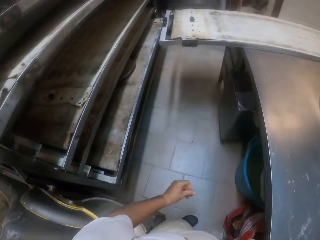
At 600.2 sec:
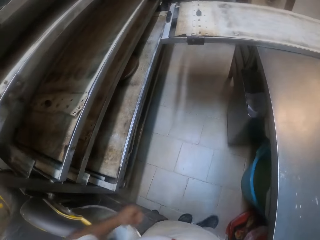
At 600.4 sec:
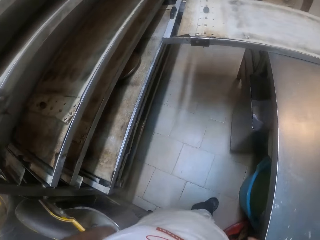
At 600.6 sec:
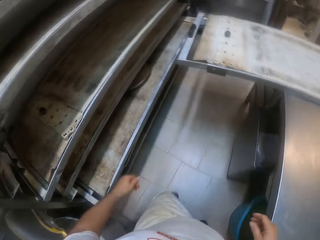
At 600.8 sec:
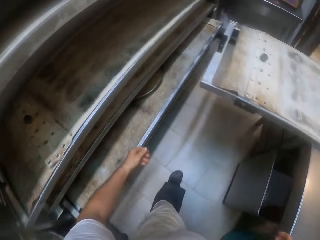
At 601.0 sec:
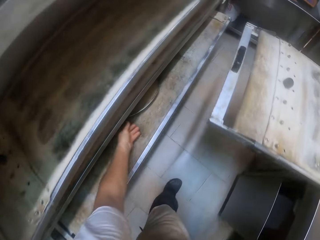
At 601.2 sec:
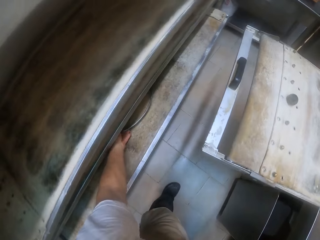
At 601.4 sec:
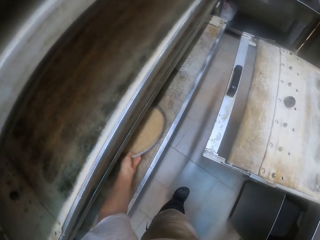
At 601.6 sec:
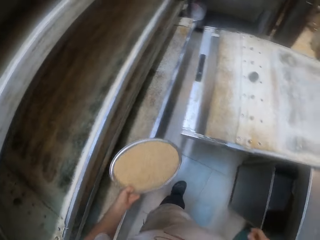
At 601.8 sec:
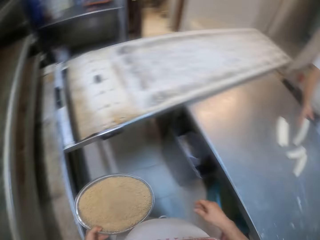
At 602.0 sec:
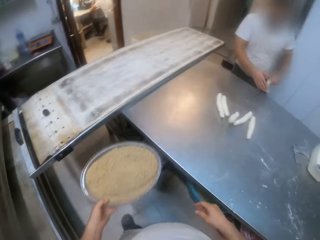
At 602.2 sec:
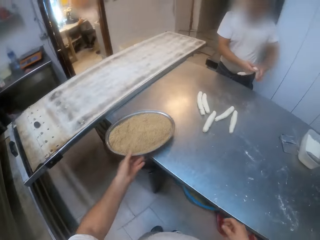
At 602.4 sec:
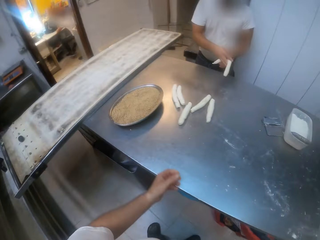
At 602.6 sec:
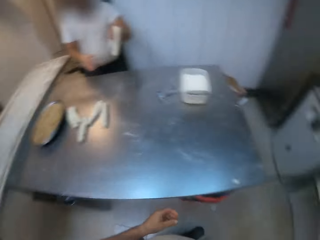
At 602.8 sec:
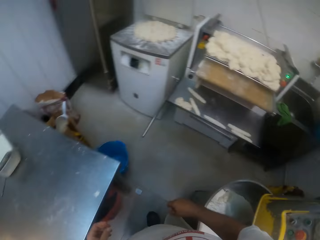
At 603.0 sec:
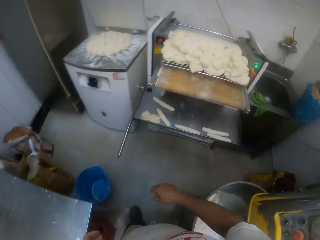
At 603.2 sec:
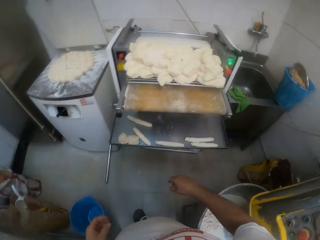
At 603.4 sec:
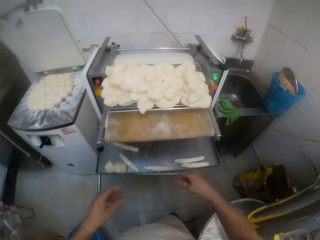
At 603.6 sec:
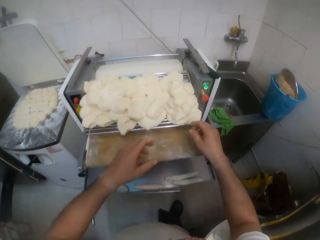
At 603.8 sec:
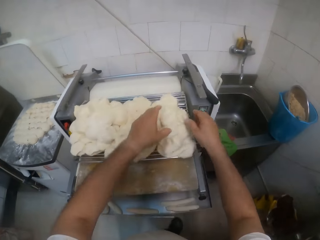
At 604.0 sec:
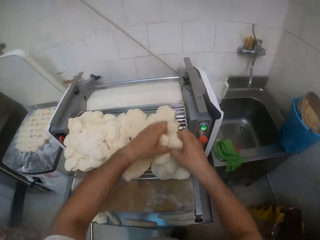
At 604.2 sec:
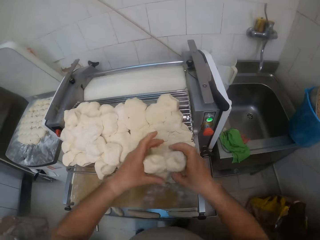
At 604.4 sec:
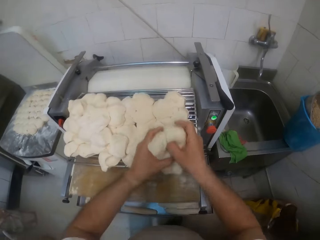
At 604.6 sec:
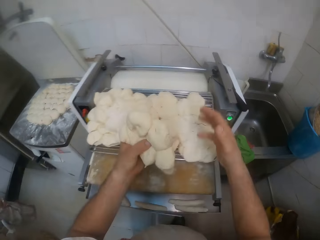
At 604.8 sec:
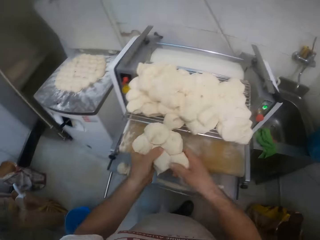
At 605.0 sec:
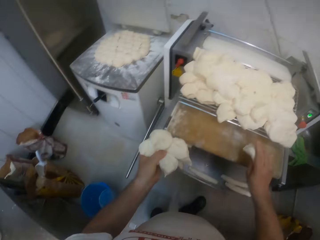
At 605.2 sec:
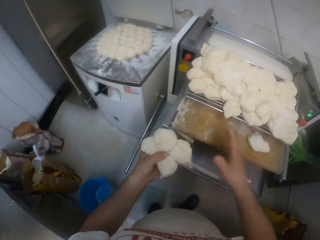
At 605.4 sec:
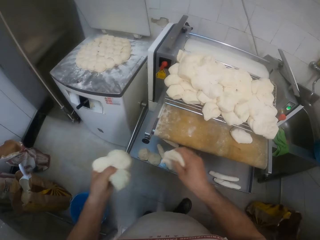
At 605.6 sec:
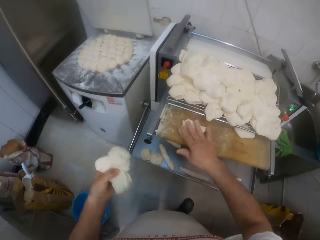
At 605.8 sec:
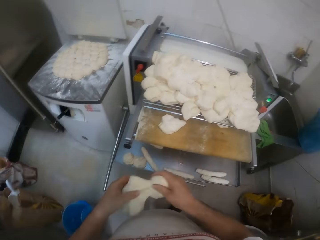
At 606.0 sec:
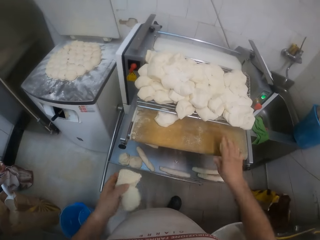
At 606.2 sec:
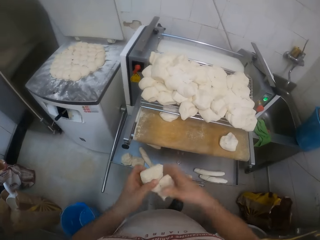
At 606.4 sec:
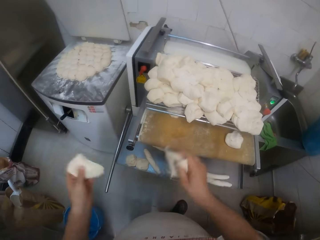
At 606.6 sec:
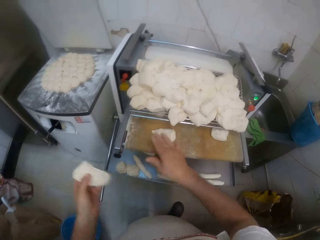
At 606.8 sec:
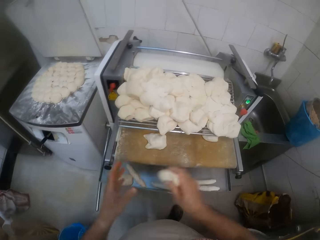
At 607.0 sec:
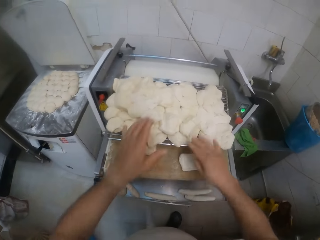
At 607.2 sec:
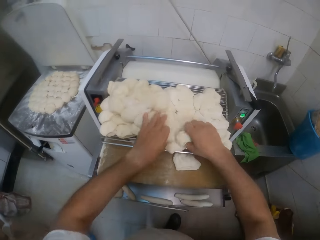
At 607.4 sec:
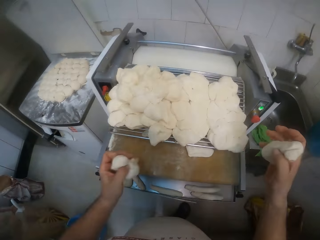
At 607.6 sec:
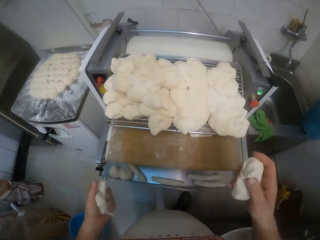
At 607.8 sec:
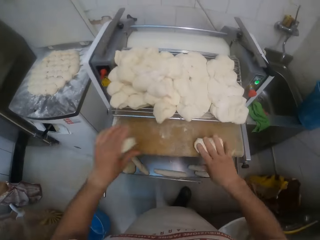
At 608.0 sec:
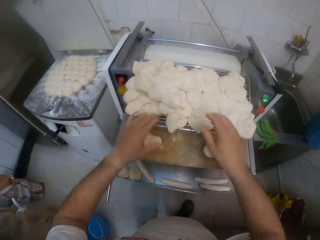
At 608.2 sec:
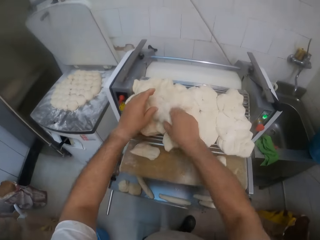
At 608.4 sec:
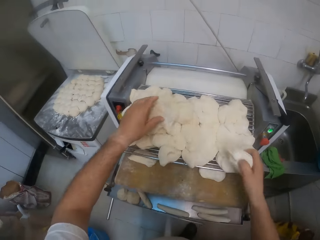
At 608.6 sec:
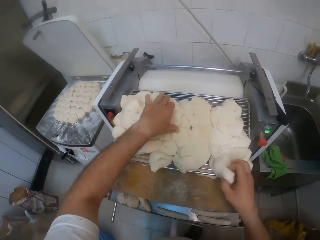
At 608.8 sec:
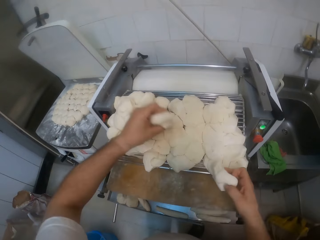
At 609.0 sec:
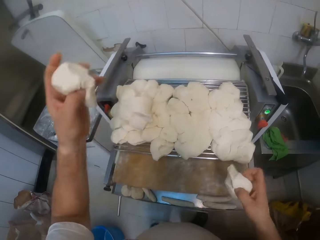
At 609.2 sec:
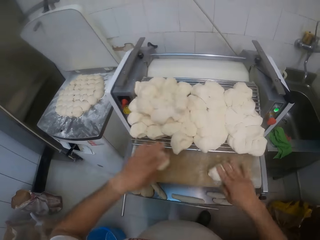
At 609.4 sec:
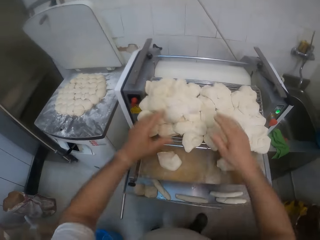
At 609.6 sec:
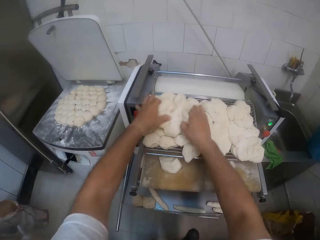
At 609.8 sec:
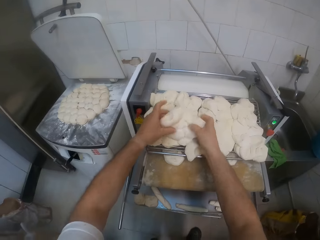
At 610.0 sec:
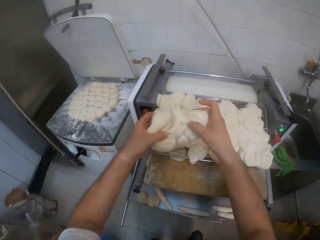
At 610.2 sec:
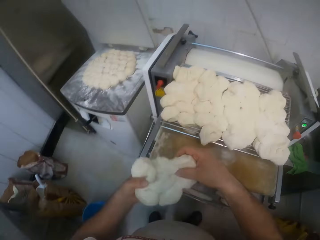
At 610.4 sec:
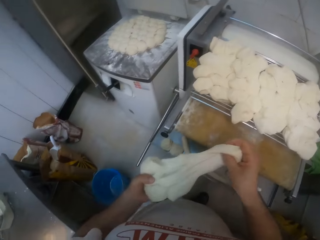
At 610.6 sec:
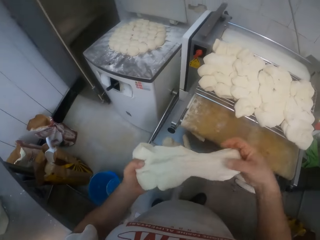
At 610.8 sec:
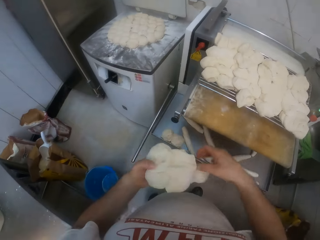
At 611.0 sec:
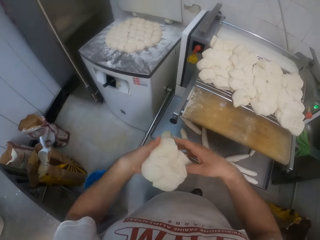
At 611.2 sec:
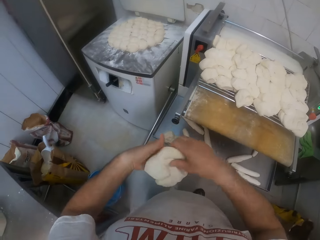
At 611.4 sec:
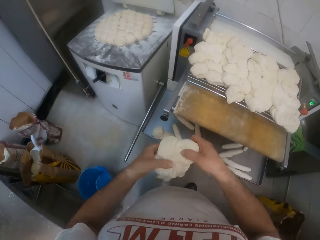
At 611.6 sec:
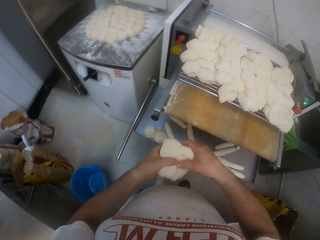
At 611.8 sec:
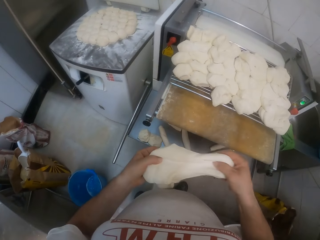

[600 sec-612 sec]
The camera wearer moves around. He picks a tray from the shelf with his left hand. He drops the tray on the table with his left hand. A man holds dough with both hands. The man picks dough rolls. The camera wearer picks dough from the dough machine with both hands. He drops the dough on the dough roller with his right hand. He drops the dough on the dough roller with his right hand repeatedly. He picks the dough from the dough machine with both hands. He drops the dough on the dough roller with both hands. He picks the dough from the dough machine with both hands. He drops the dough on the dough roller with both hands. He picks the dough from the dough machine with both hands.

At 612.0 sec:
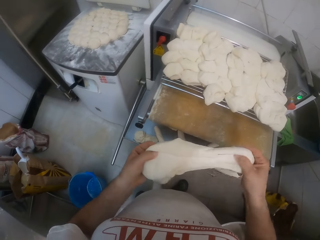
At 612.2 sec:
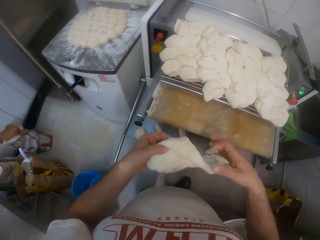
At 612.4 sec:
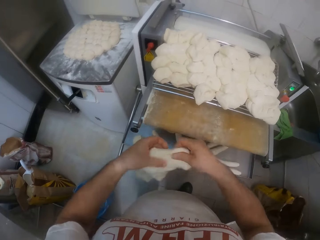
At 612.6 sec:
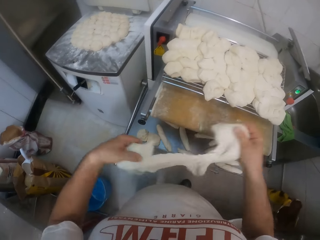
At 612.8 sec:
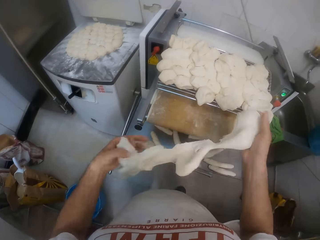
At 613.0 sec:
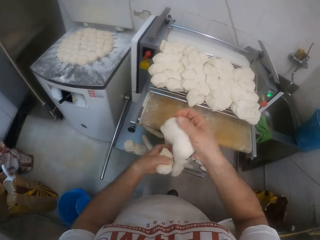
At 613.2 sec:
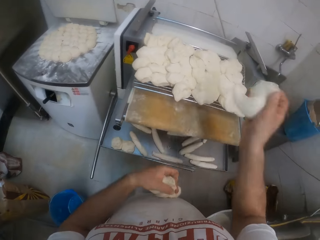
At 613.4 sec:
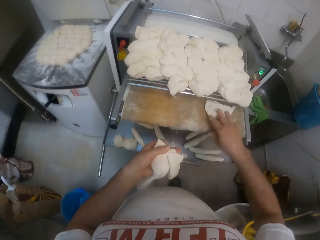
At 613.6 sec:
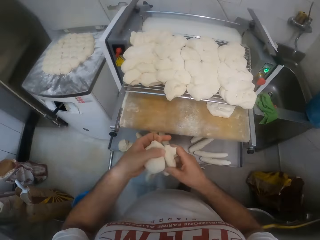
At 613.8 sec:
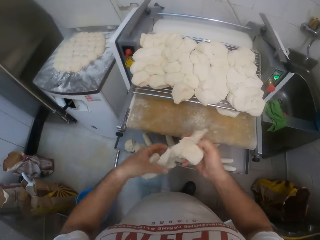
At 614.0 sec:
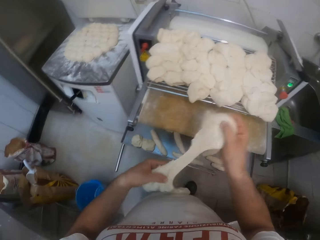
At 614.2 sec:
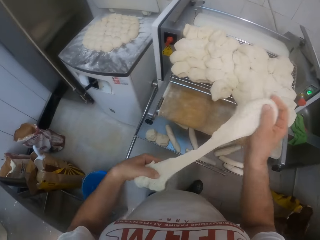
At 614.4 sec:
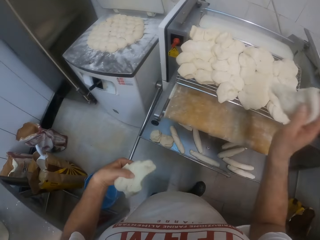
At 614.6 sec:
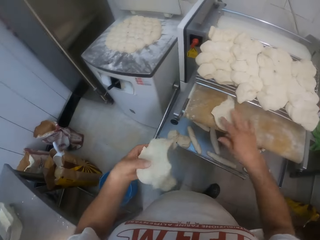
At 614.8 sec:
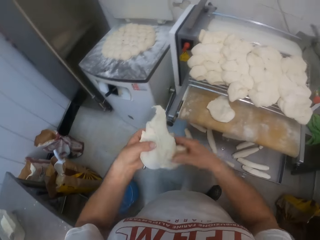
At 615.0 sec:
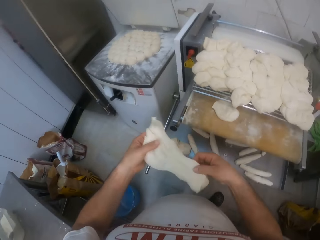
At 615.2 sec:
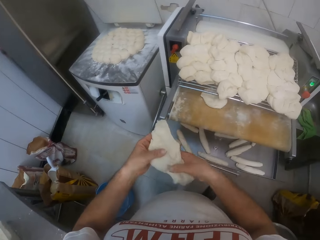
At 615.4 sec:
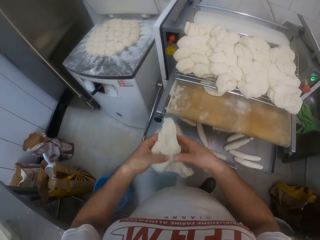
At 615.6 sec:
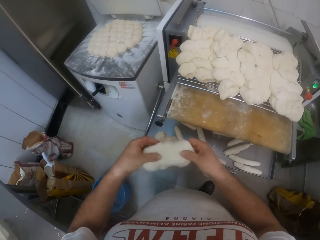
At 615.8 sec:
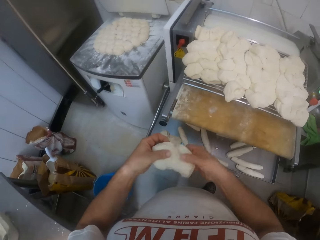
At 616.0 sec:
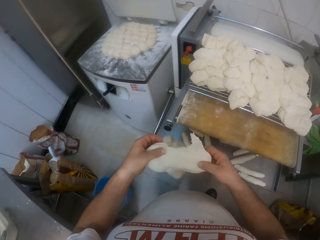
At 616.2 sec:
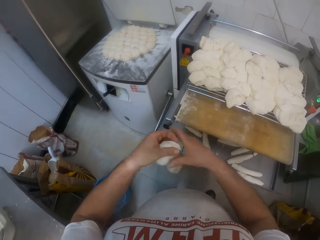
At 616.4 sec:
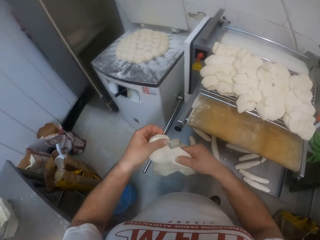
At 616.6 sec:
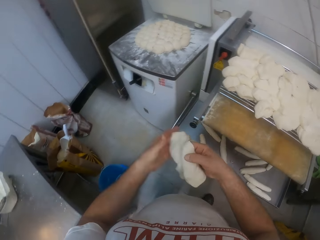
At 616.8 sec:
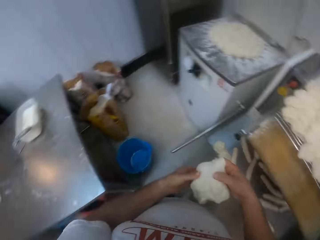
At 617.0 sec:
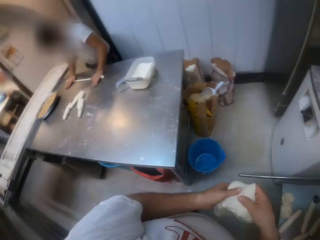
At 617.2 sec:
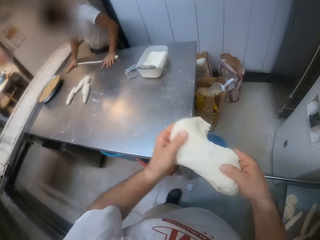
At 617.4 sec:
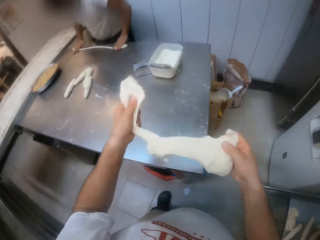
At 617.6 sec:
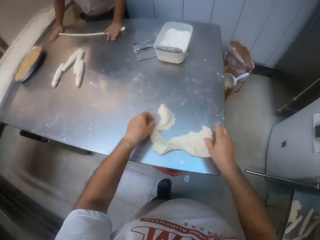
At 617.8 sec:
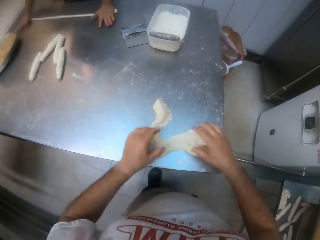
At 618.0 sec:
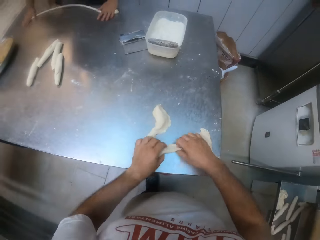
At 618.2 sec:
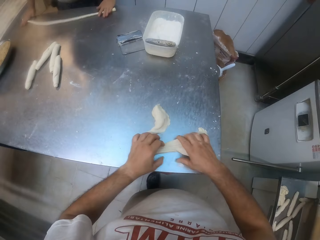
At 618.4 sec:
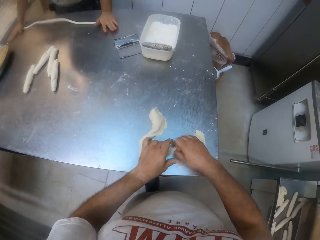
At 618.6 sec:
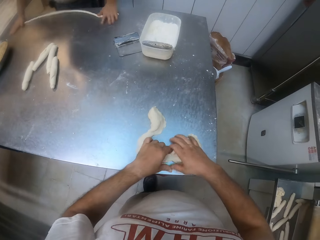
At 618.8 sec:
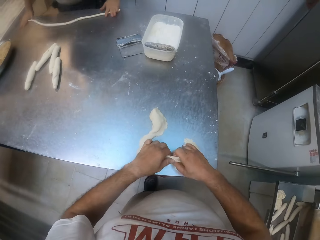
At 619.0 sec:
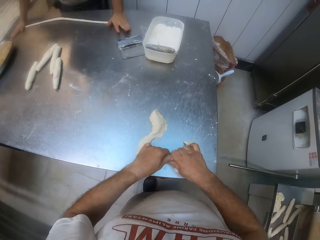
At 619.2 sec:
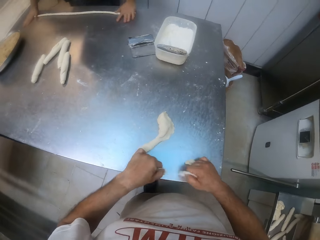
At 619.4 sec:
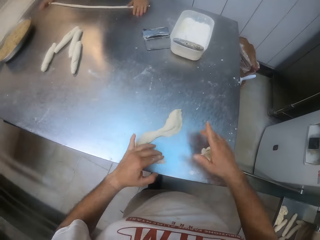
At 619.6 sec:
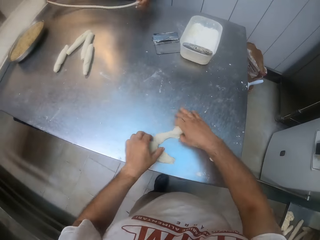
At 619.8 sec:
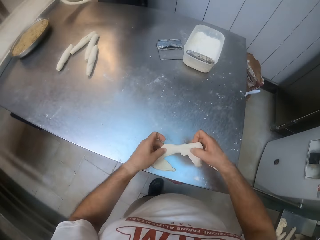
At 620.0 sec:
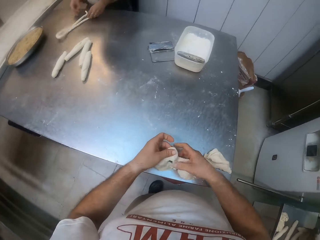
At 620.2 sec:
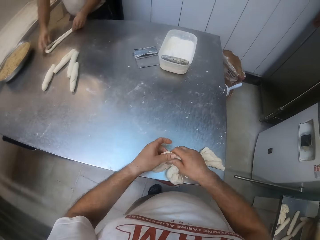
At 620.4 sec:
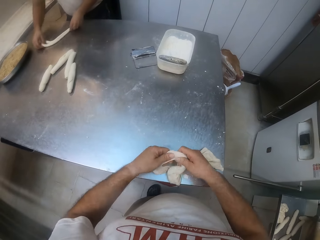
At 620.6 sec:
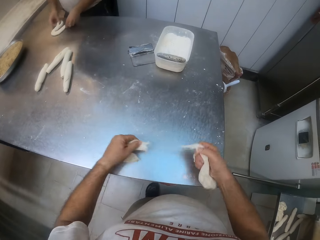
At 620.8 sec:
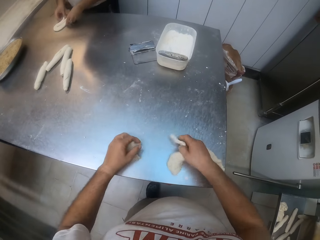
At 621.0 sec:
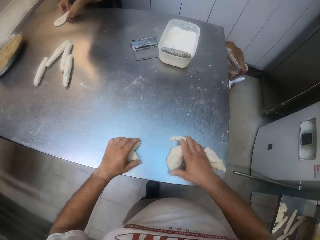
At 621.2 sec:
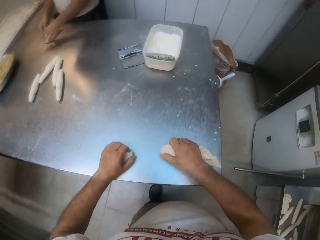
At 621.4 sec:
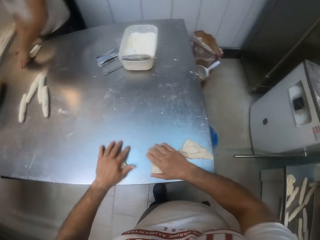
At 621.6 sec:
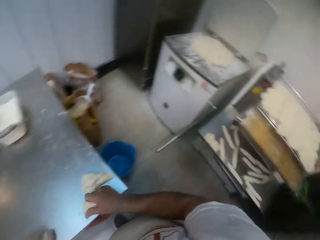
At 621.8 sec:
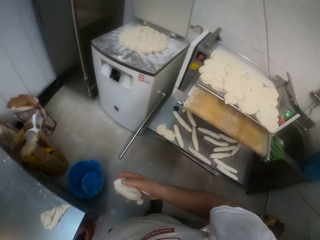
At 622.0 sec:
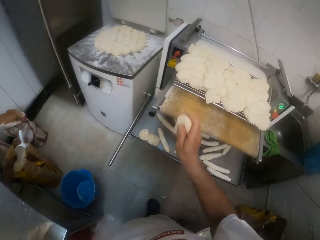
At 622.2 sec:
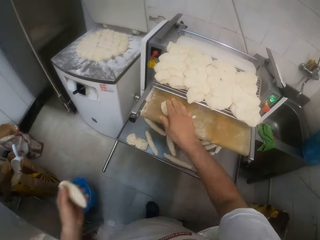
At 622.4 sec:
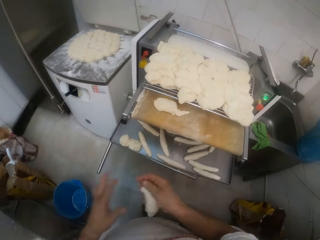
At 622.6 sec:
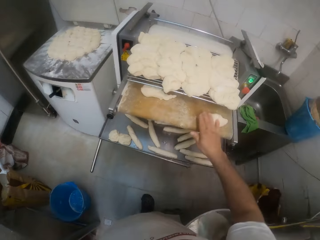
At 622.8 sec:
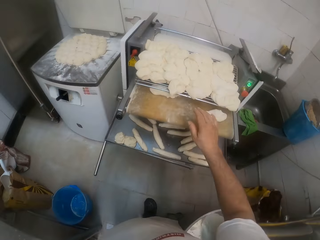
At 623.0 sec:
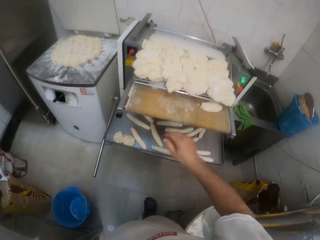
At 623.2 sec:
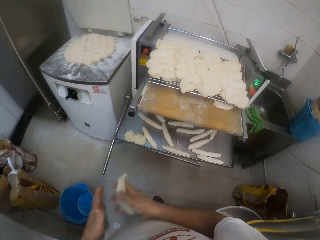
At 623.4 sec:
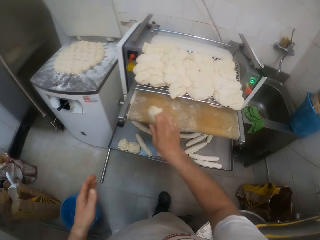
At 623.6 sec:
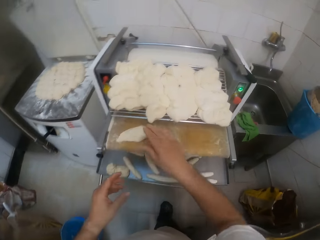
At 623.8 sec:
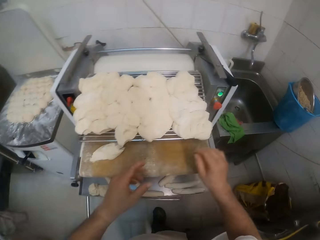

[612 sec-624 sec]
The camera wearer stretches the dough. He drops the dough on the dough roller with his right hand. He drops the dough on the dough roller with his right hand again. He stretches the dough. He drops the dough on the table with both hands. A man rolls dough on the table with both hands. The camera wearer separates the dough. The man shapes the dough. The camera wearer drops the dough on the dough roller with his right hand. He drops the dough on the dough roller with his right hand repeatedly.
